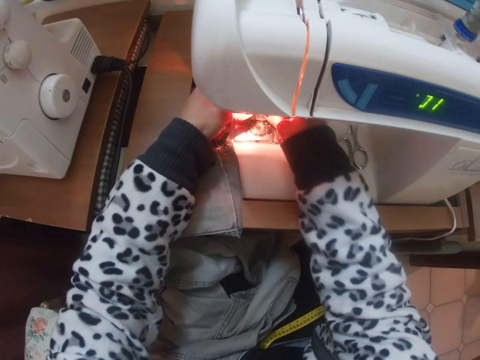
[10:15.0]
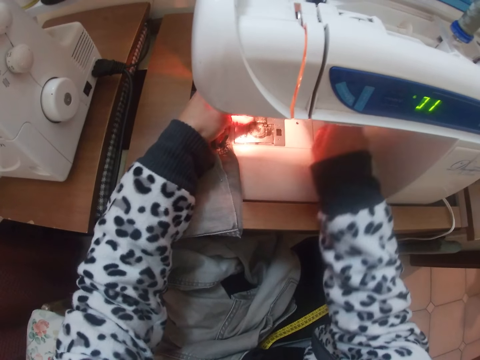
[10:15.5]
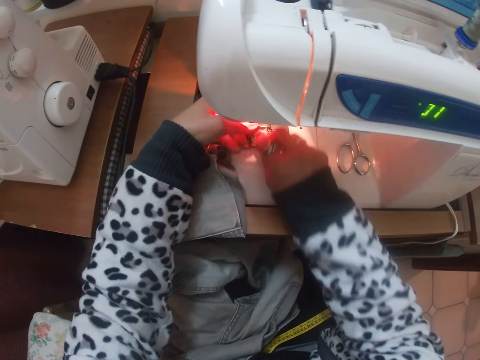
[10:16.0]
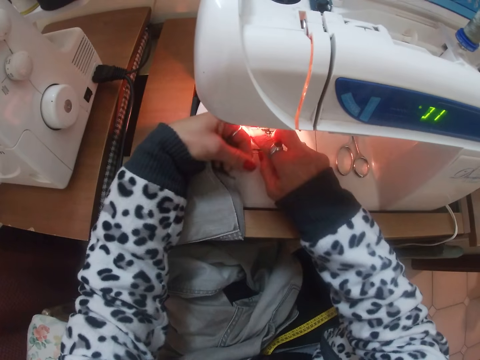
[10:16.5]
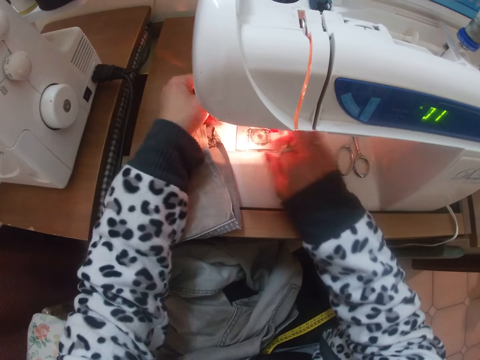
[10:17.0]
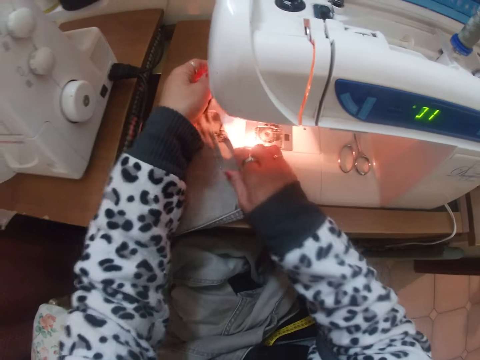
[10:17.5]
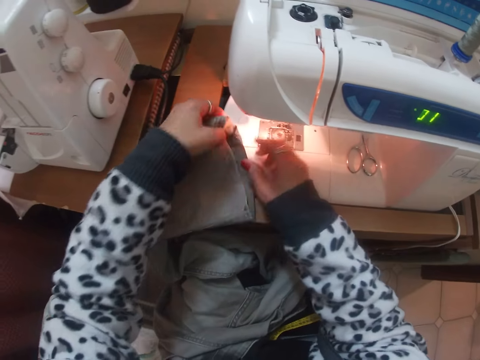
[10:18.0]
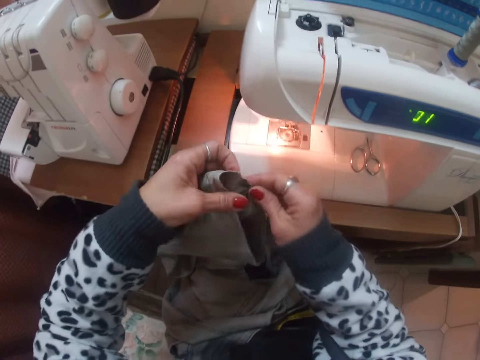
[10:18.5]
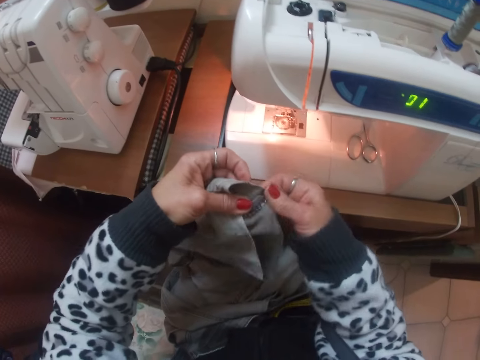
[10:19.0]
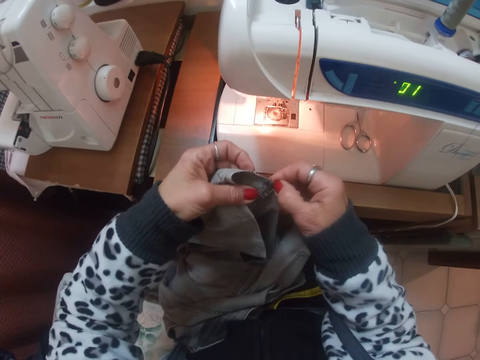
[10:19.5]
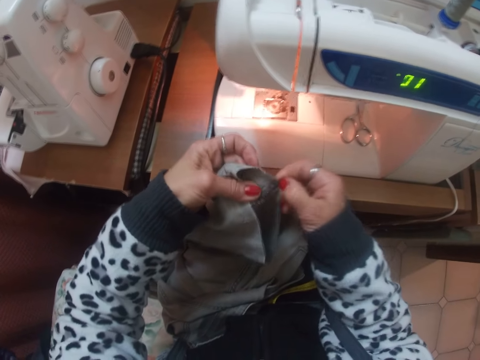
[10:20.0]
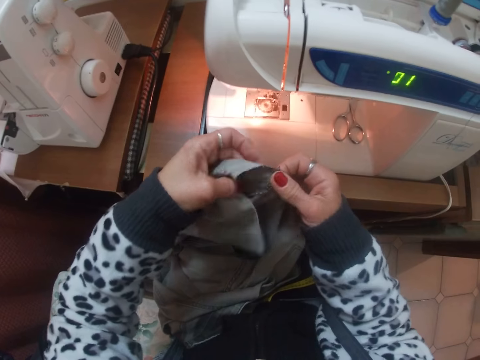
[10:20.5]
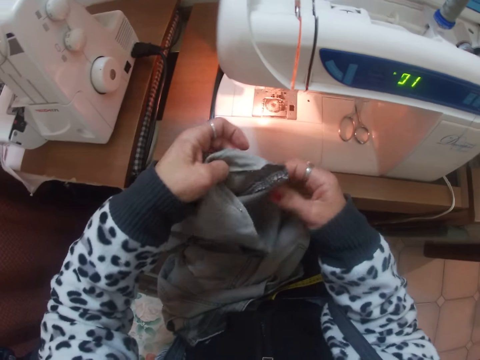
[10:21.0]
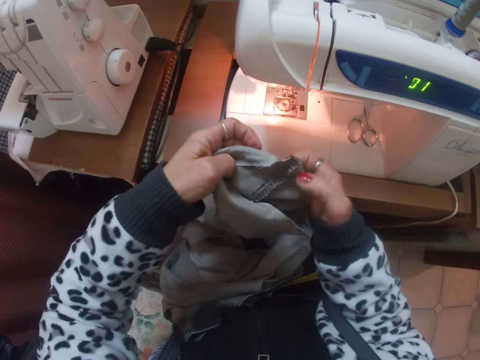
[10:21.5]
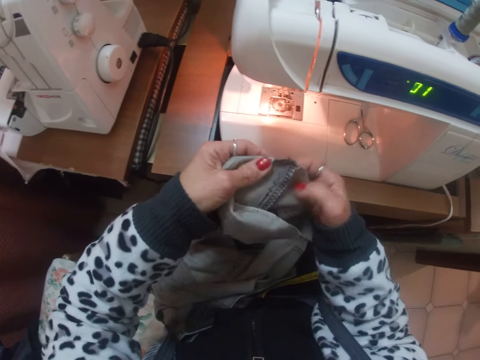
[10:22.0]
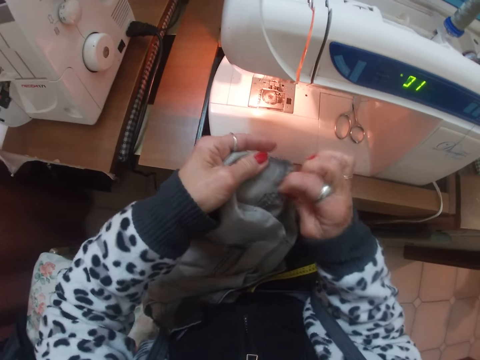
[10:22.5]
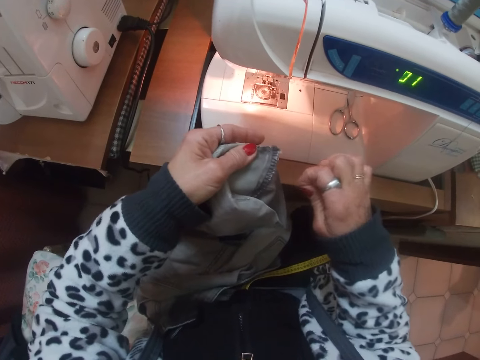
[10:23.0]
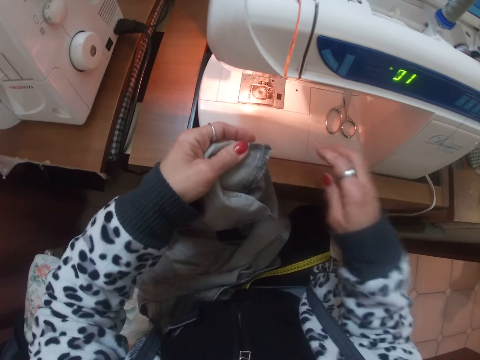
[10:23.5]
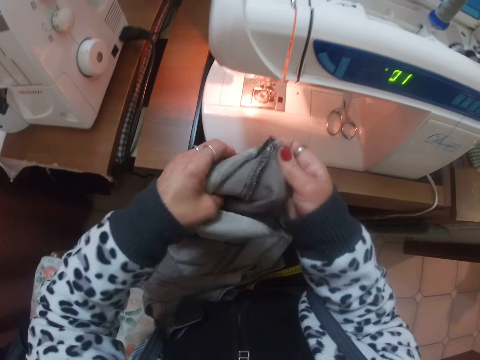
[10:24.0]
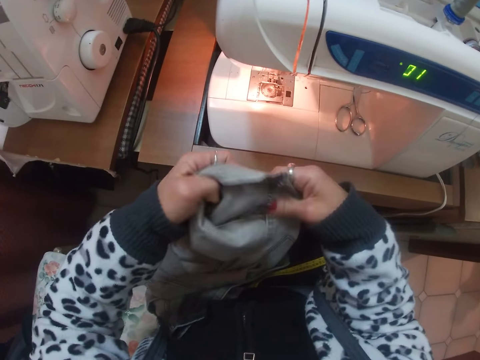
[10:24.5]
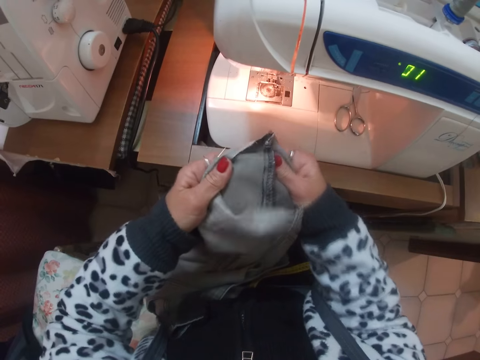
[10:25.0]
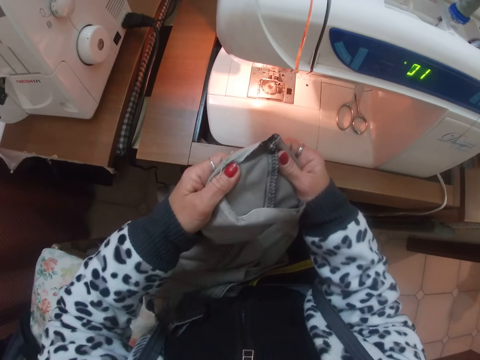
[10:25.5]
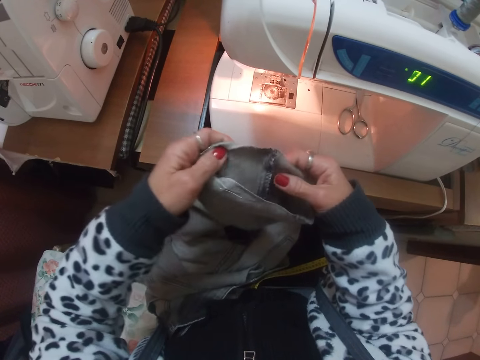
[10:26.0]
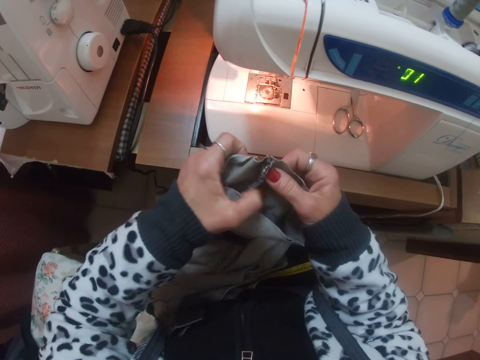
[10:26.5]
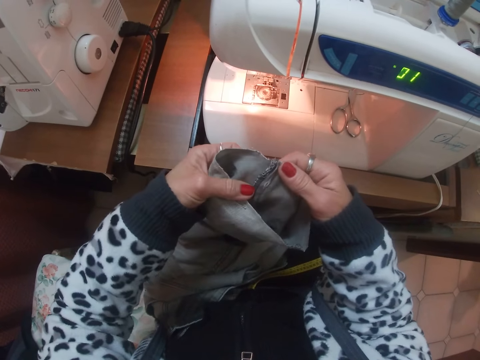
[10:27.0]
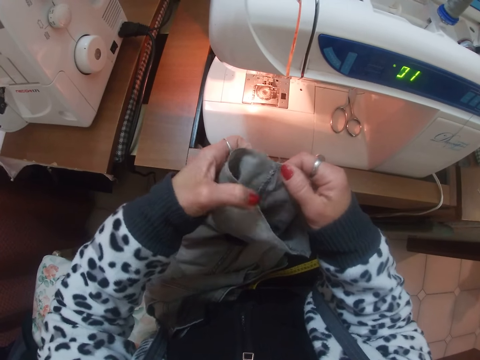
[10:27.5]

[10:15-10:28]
The camera wearer picks up a trouser. She adjusts the trouser edges. She pulls thread on the trouser. She stretches the trouser on her hands.

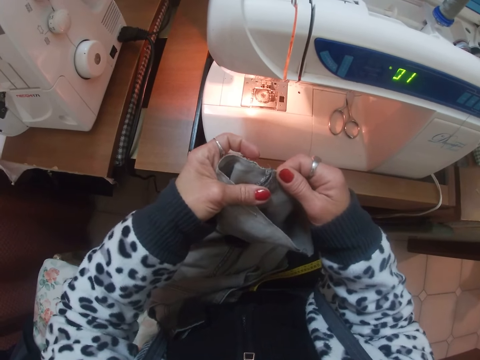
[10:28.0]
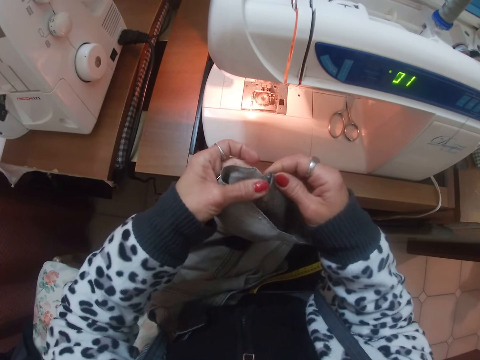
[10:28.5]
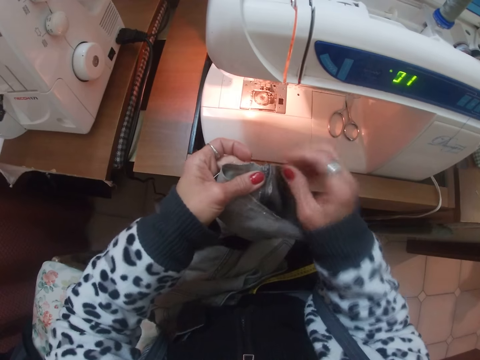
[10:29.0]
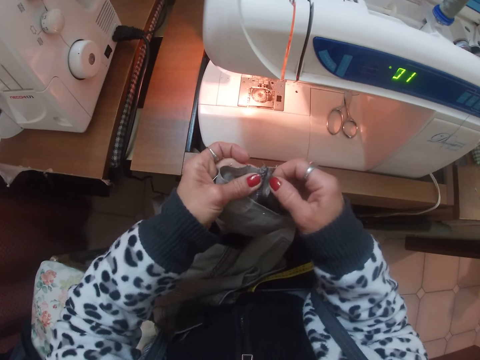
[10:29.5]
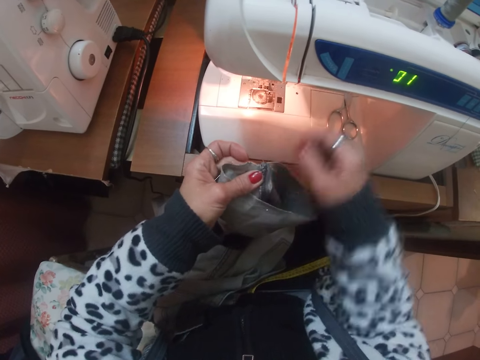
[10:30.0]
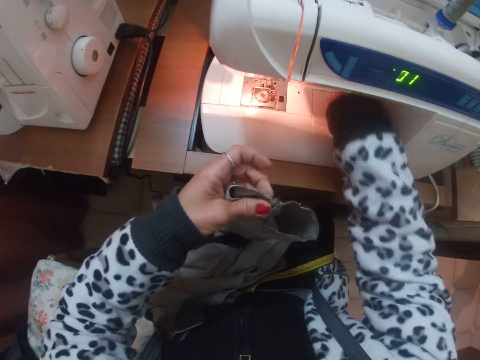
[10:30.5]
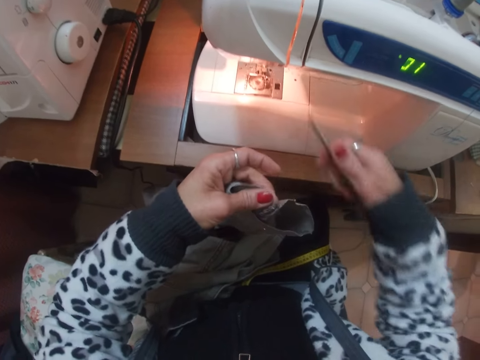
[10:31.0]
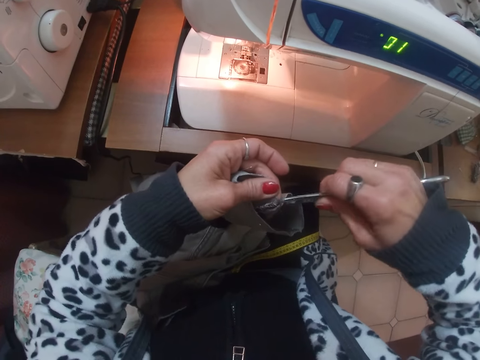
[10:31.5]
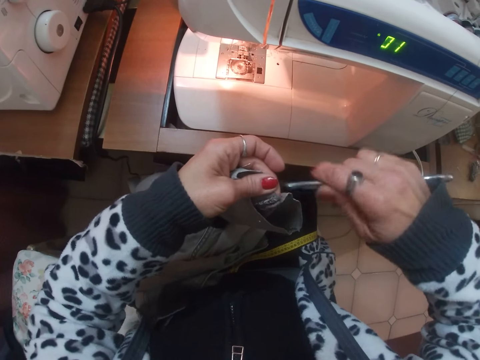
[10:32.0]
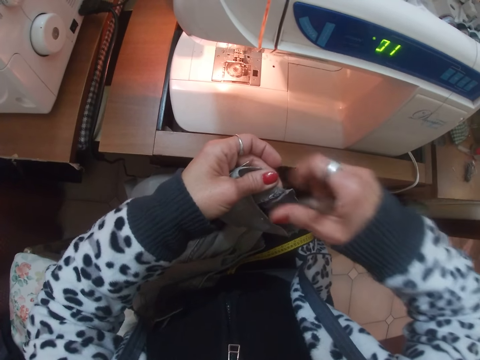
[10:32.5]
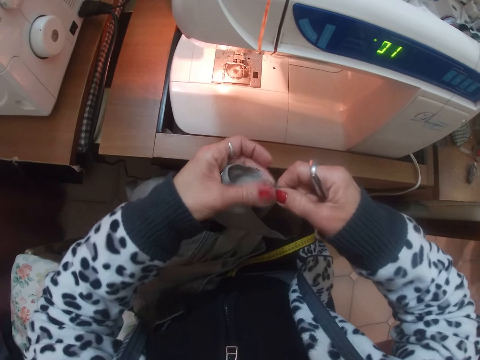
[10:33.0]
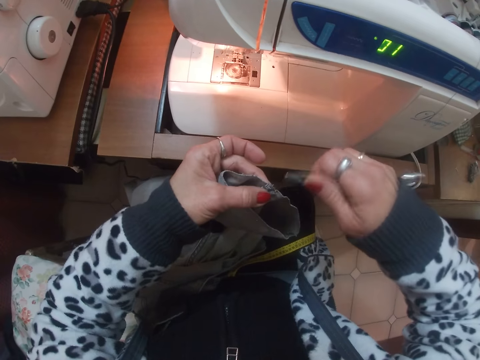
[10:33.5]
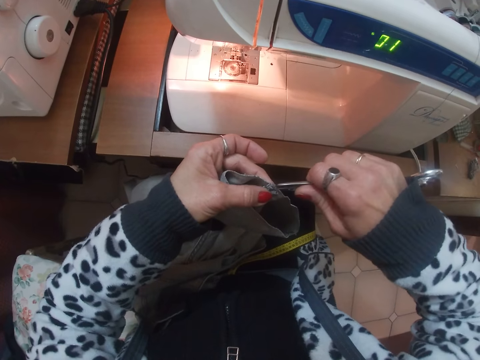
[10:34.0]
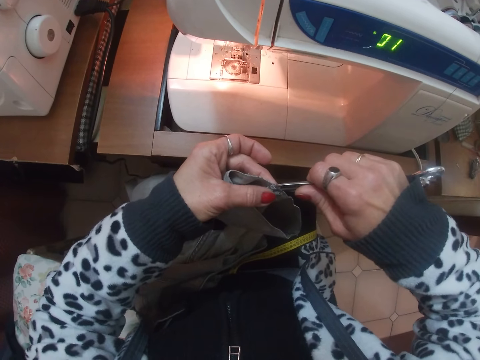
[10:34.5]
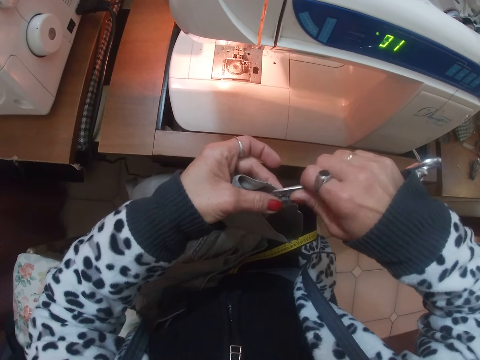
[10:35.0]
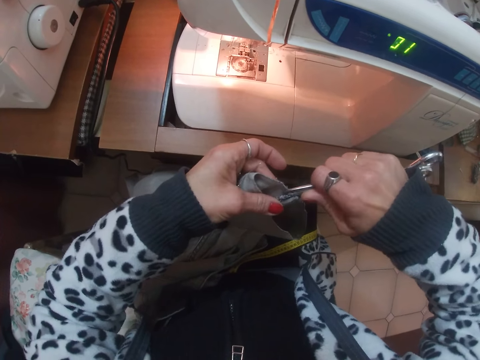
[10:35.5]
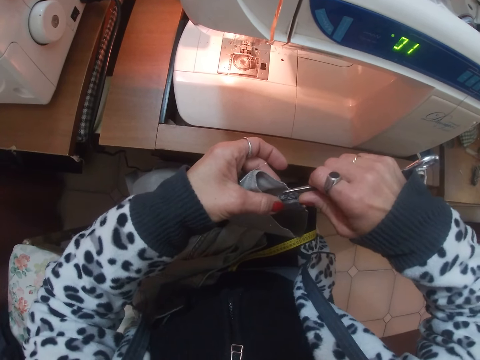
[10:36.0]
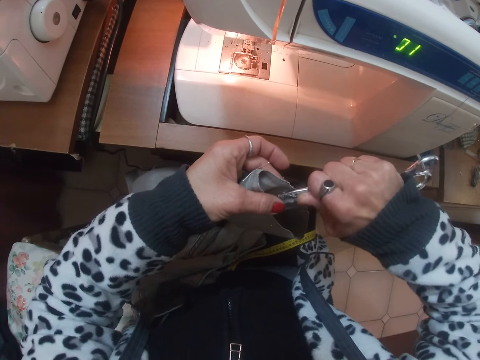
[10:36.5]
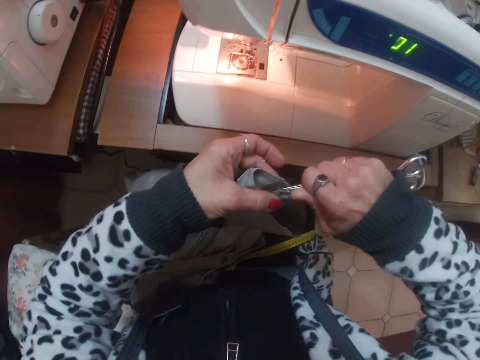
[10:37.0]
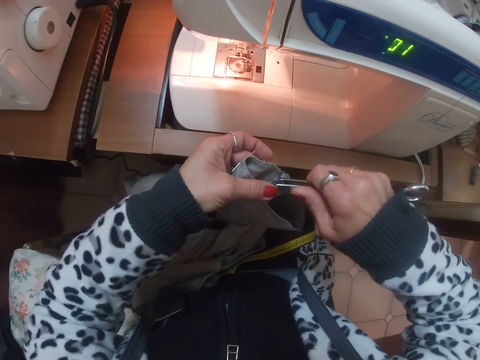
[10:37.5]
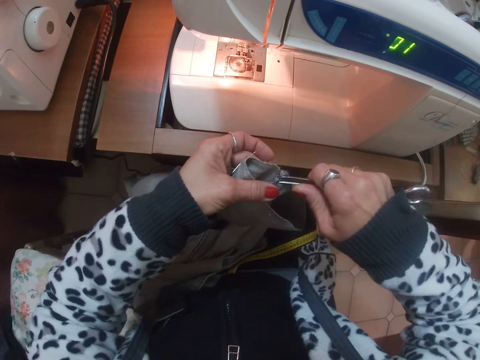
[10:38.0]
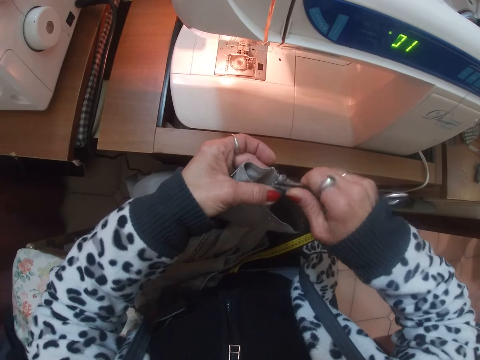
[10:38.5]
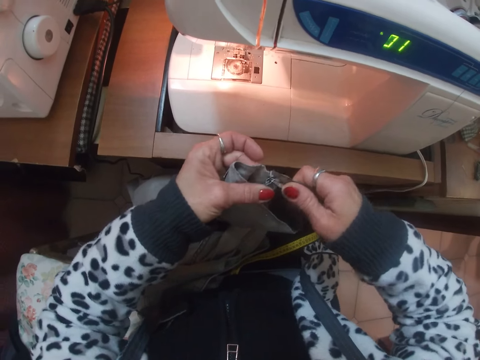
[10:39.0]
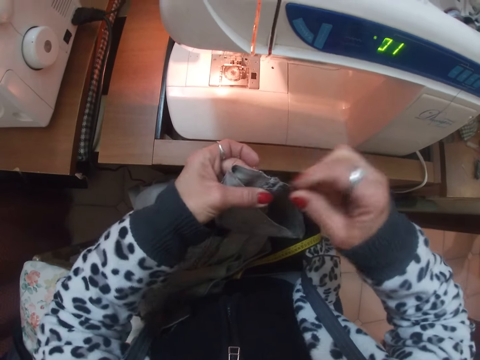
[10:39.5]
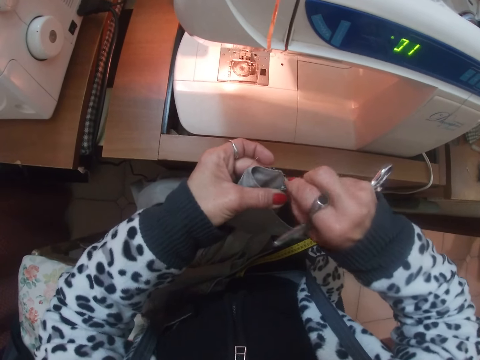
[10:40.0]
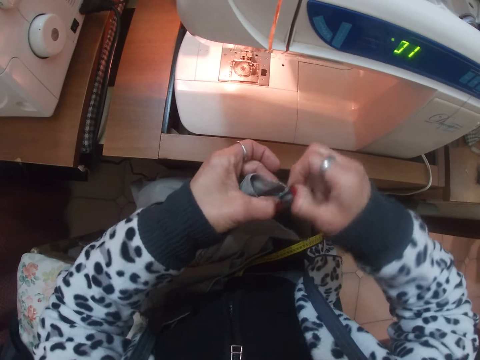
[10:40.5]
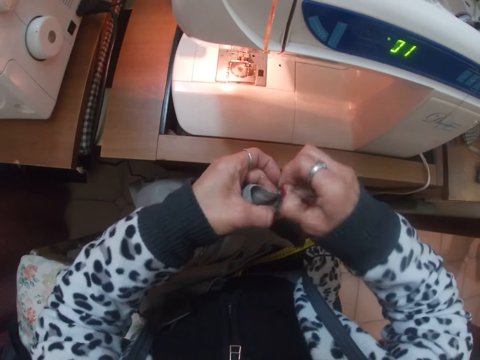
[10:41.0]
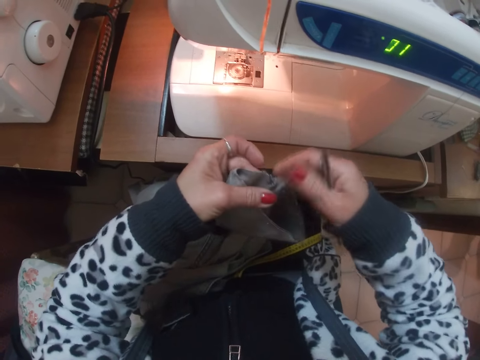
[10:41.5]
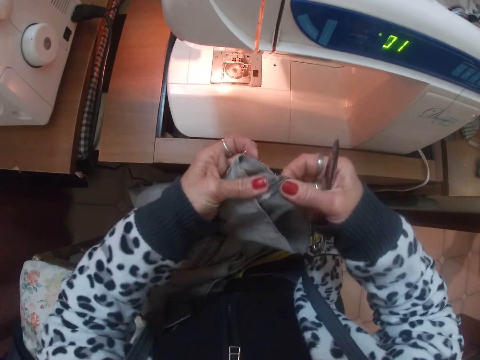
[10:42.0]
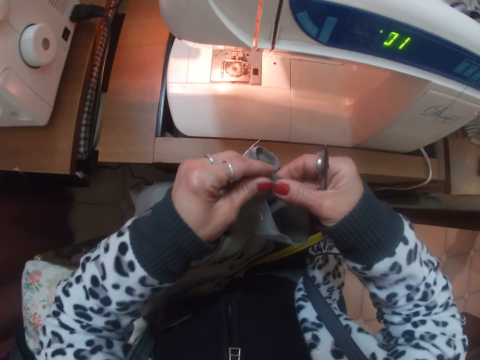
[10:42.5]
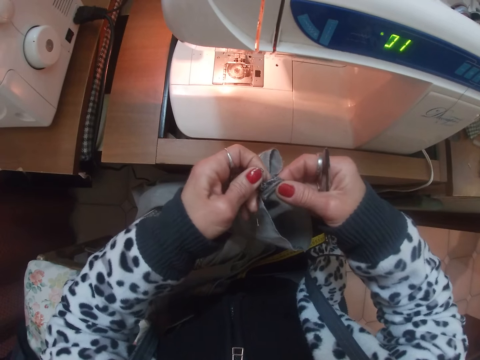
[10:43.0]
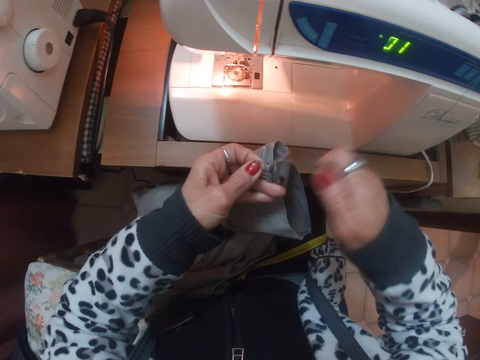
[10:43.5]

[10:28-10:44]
The camera wearer picks up a scissors. She adjusts the trouser on her hand. She loosens the thread of the jeans with the scissors. She cuts the trouser with the scissors. She pulls a cut on the trouser. She pulls a thread on the trouser.
